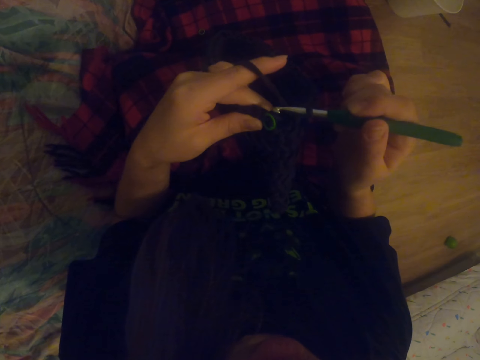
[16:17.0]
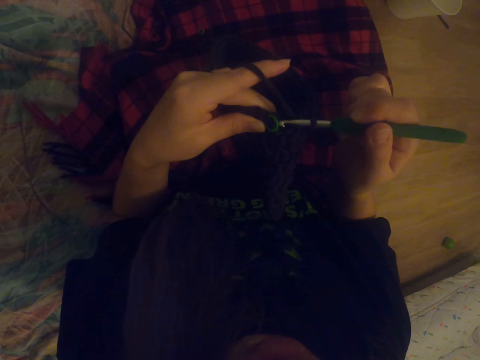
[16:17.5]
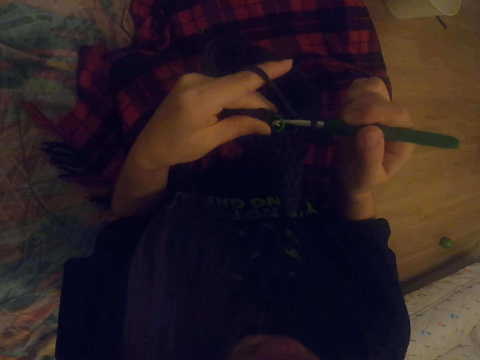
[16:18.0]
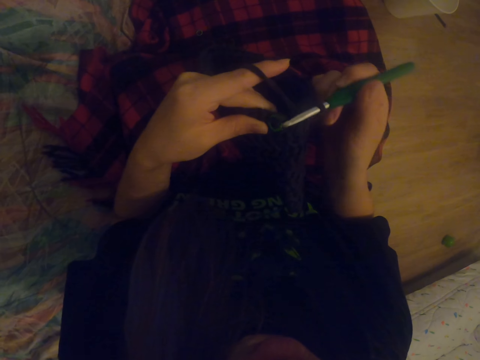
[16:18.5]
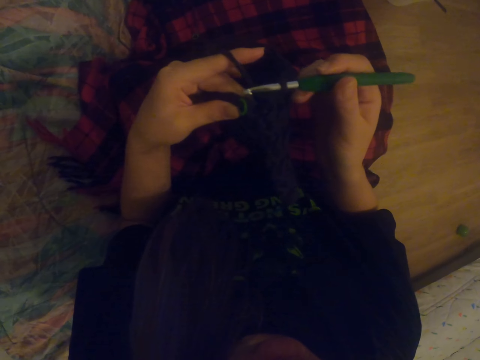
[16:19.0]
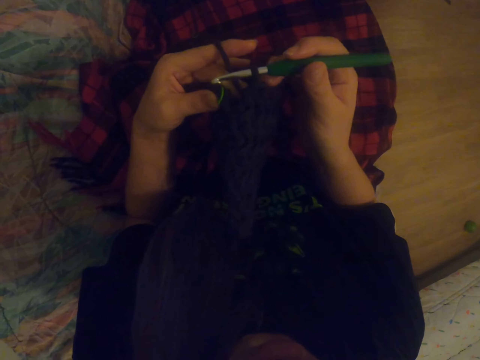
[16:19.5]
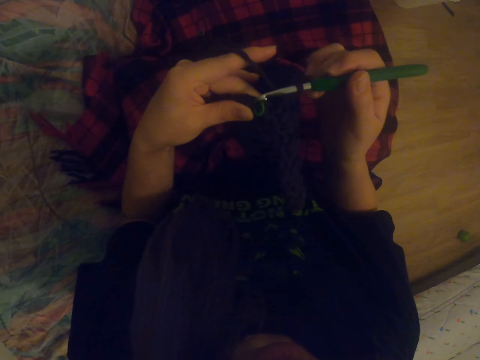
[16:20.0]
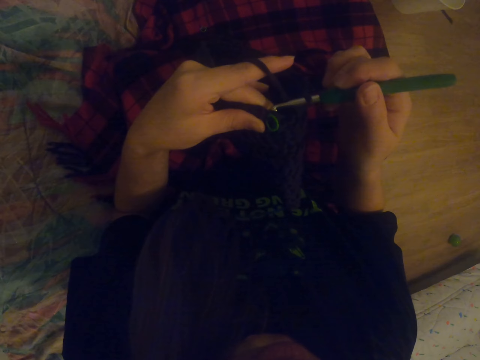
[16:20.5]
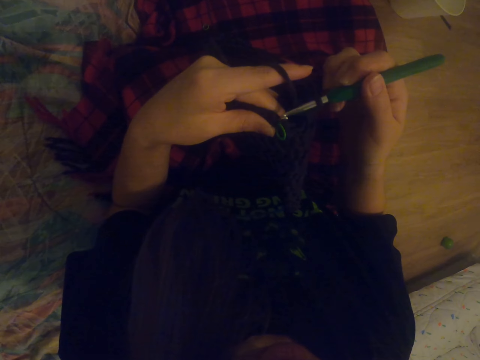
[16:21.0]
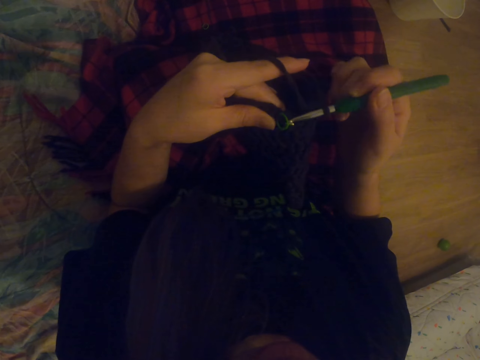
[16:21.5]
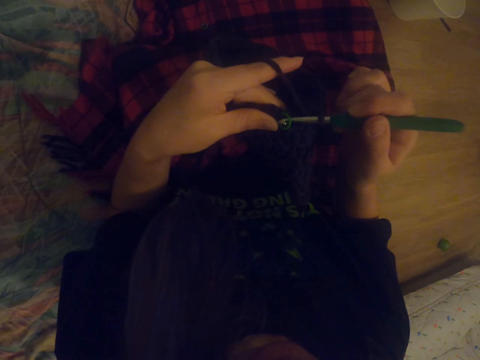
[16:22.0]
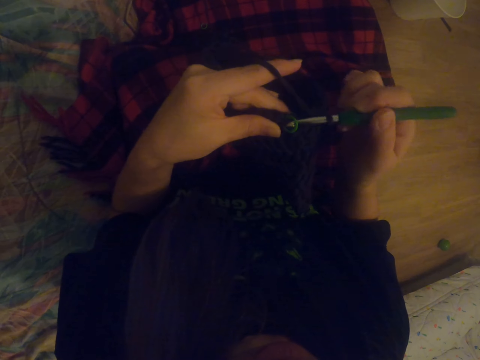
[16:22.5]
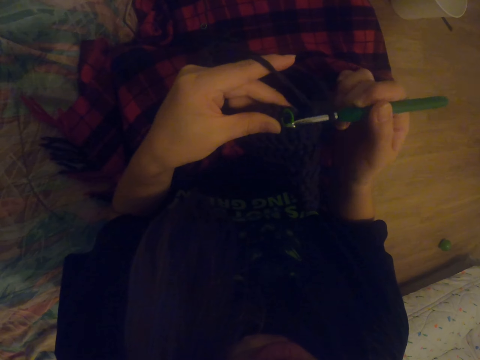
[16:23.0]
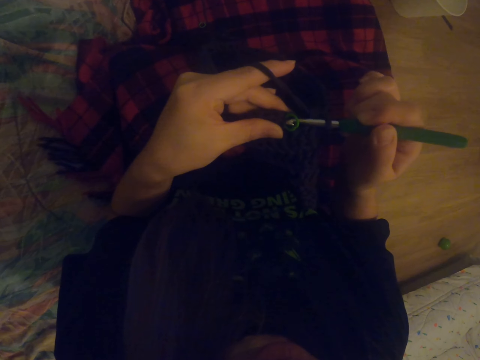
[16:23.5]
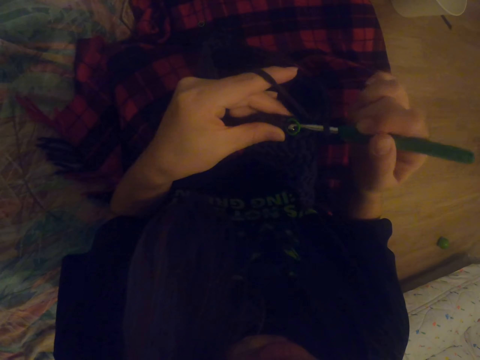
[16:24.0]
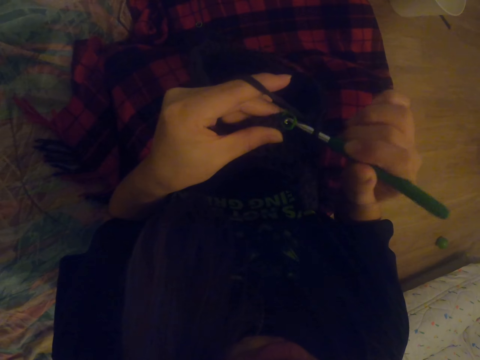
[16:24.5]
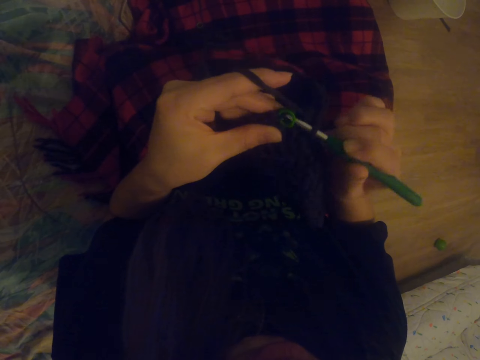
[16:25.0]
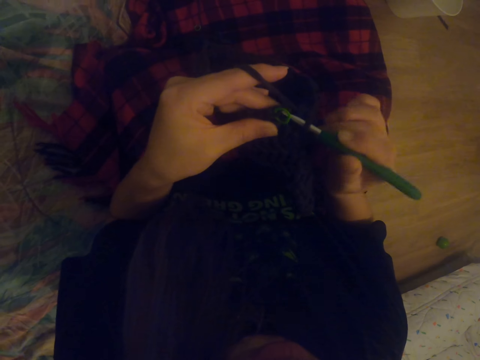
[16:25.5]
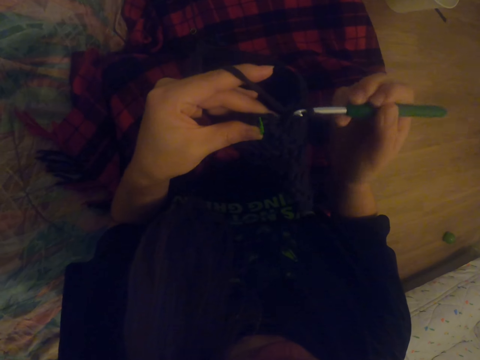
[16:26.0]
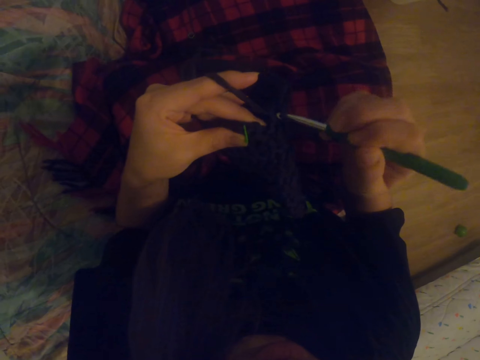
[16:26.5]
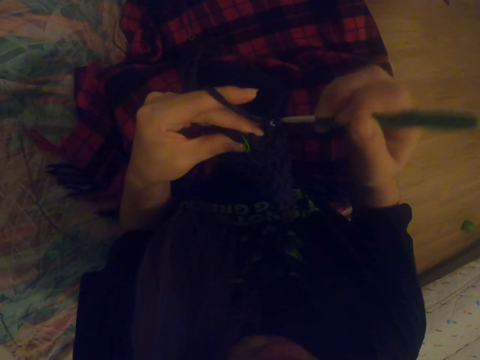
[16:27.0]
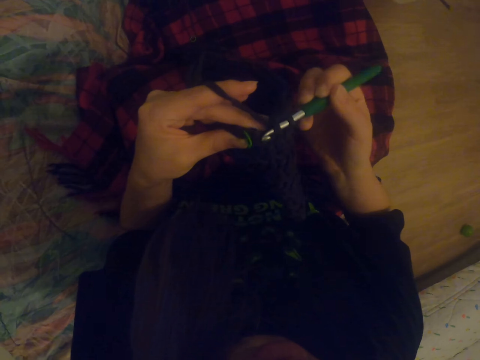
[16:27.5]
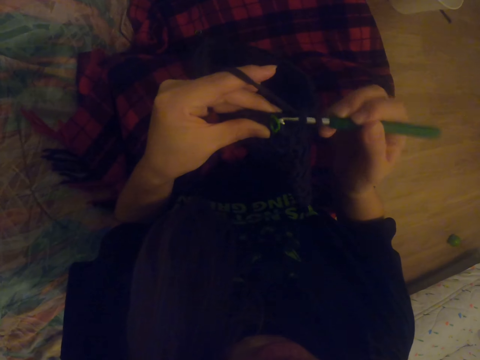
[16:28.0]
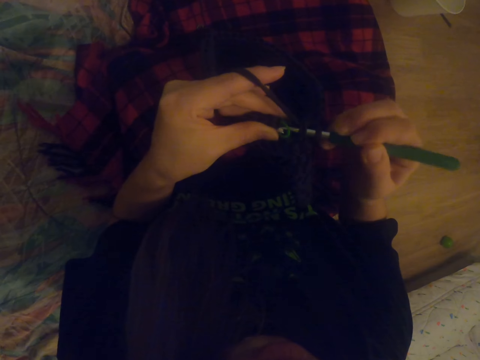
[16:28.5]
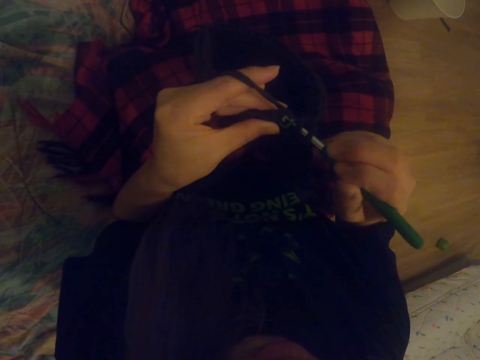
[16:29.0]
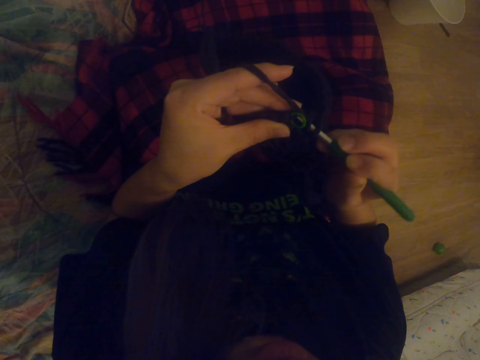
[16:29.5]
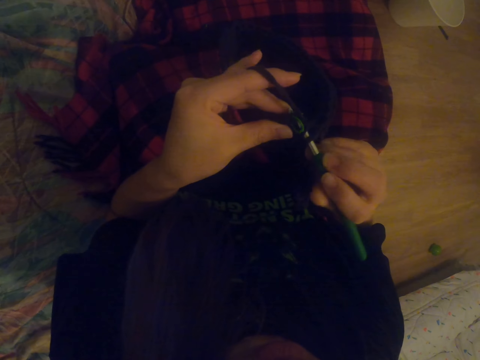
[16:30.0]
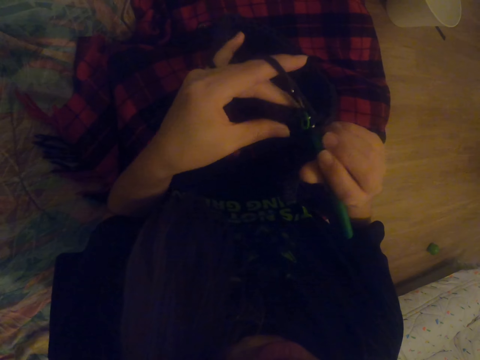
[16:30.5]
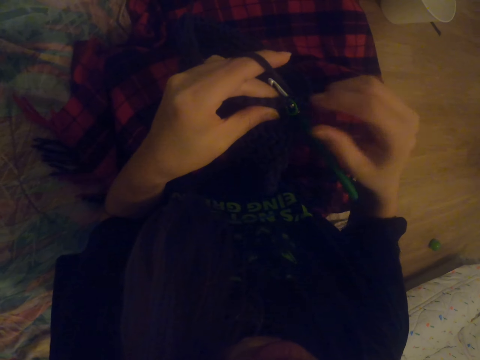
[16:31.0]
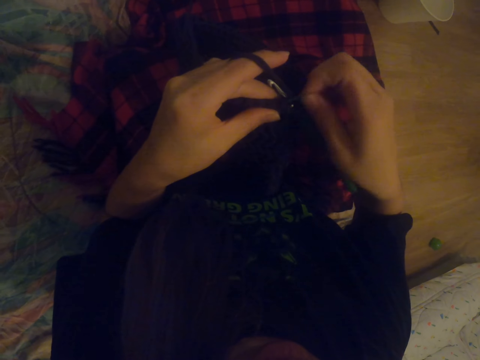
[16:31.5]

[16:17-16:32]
The camera wearer sews the bag. They knit the fabric with a crochet hook.

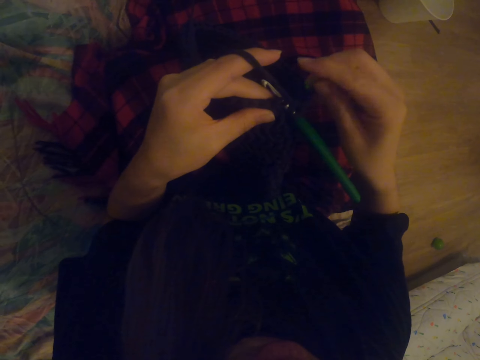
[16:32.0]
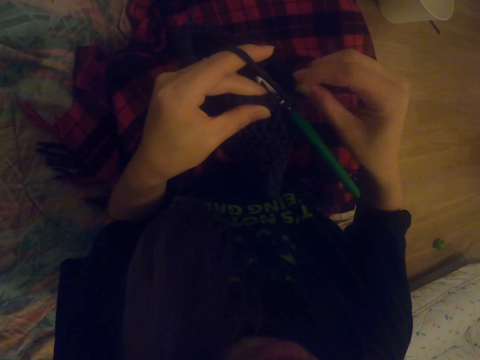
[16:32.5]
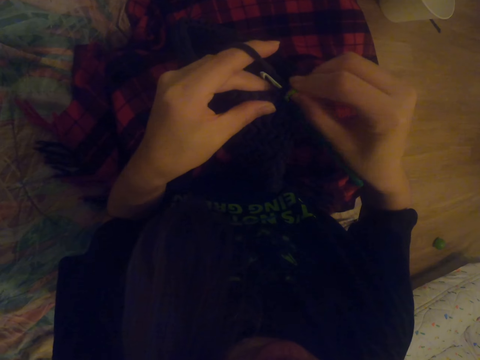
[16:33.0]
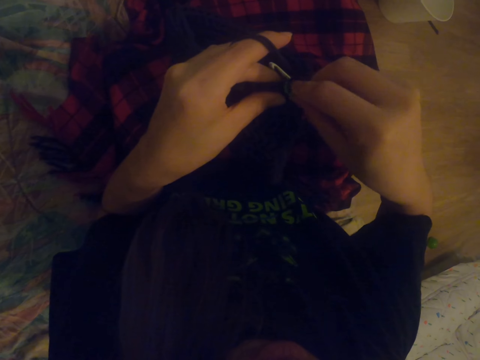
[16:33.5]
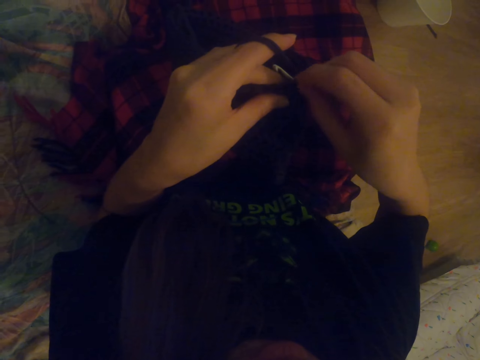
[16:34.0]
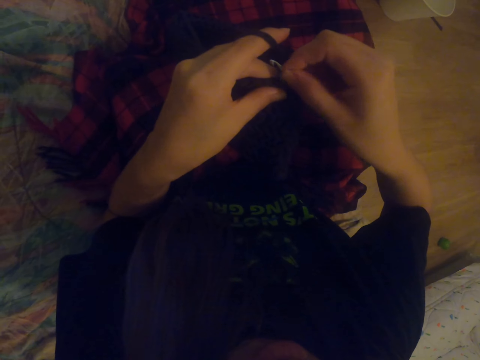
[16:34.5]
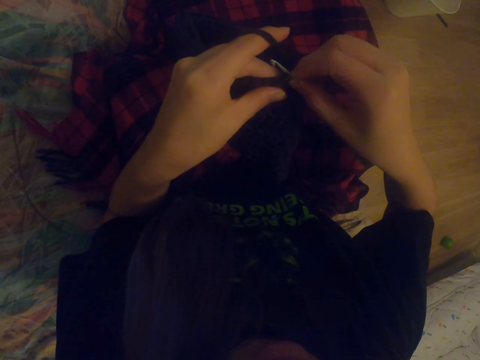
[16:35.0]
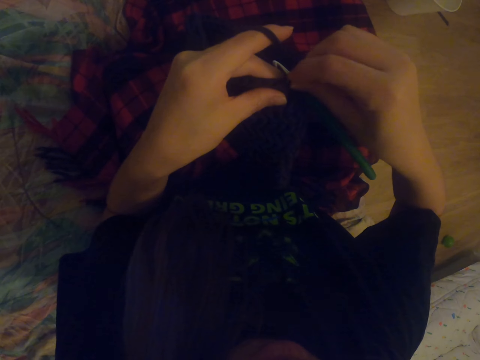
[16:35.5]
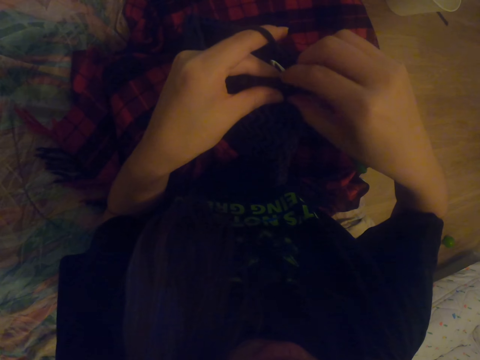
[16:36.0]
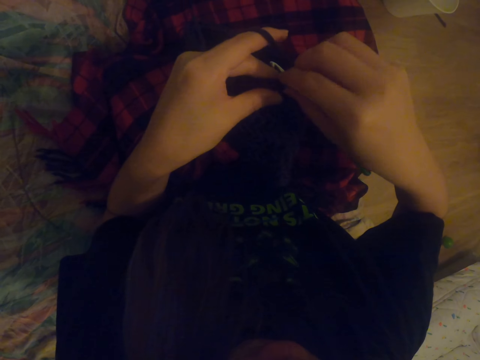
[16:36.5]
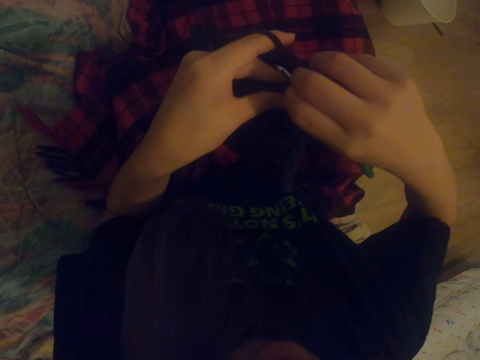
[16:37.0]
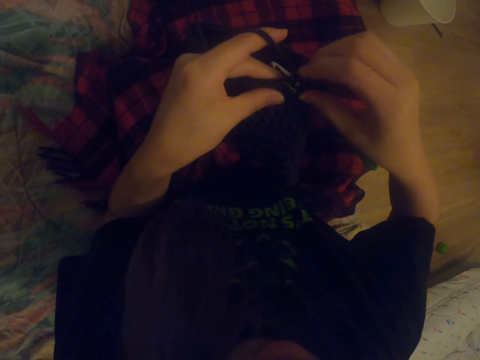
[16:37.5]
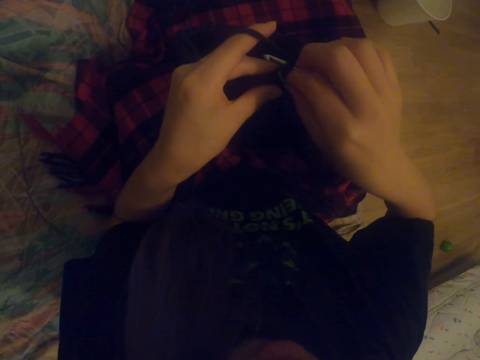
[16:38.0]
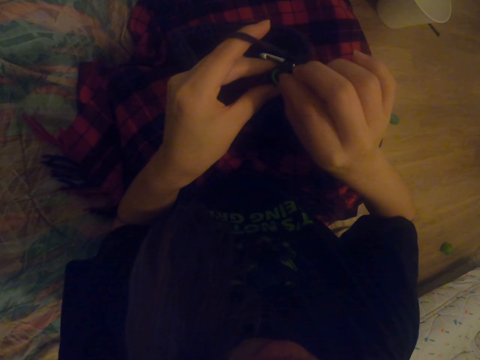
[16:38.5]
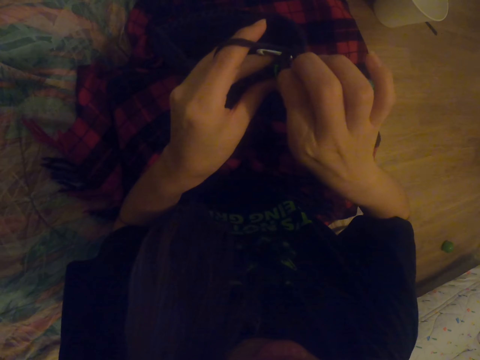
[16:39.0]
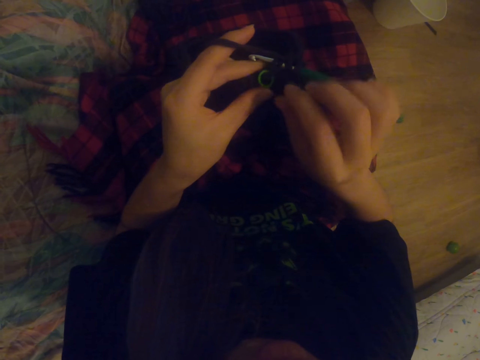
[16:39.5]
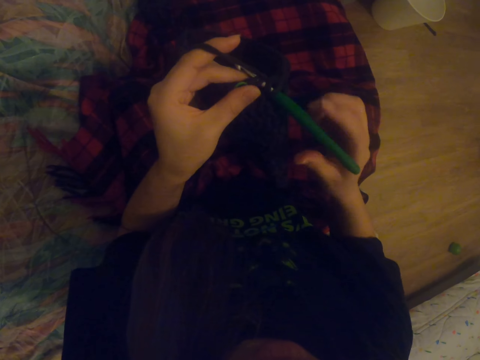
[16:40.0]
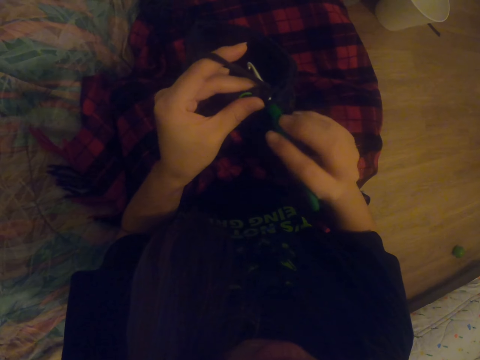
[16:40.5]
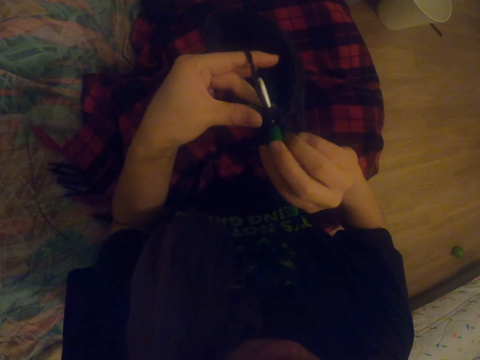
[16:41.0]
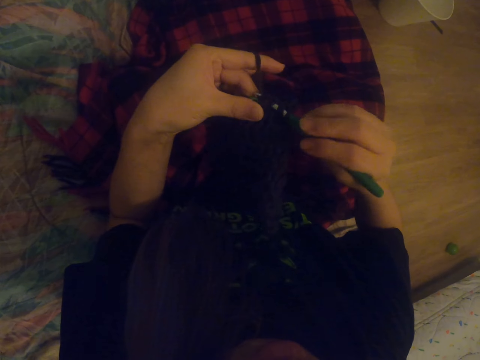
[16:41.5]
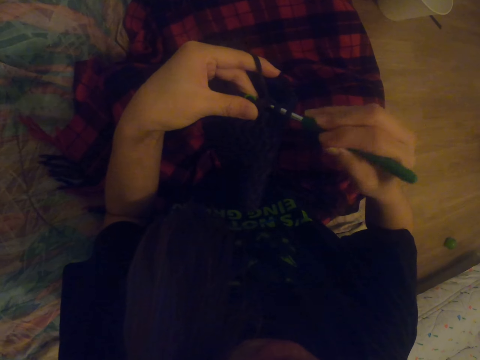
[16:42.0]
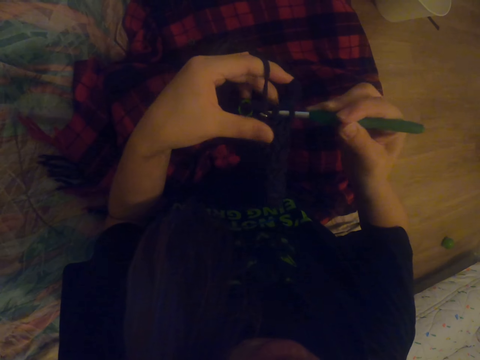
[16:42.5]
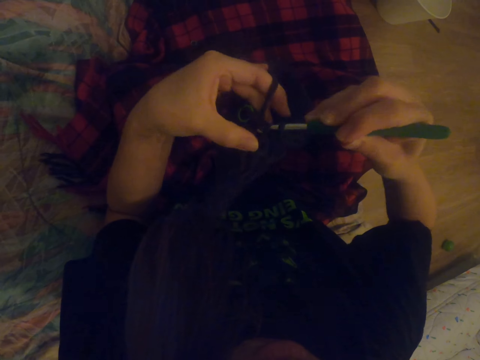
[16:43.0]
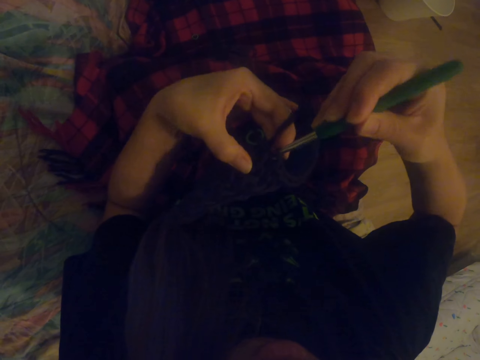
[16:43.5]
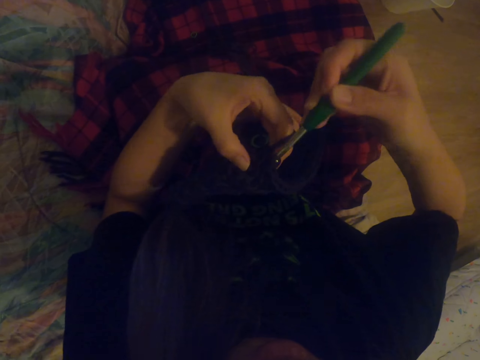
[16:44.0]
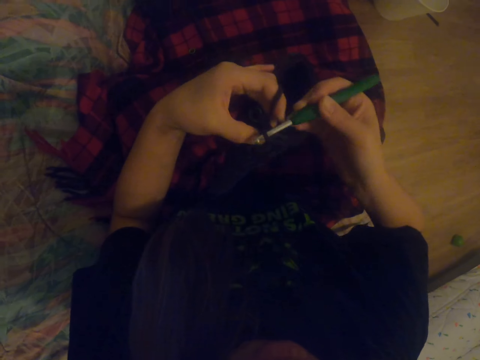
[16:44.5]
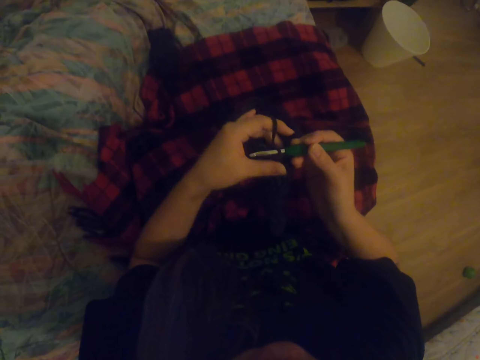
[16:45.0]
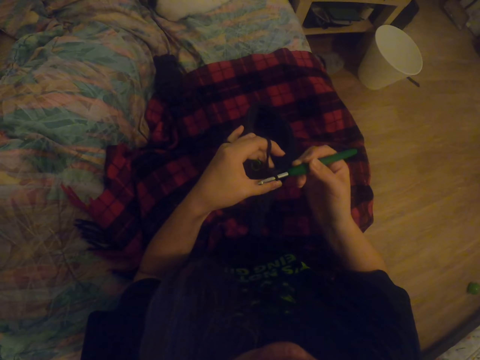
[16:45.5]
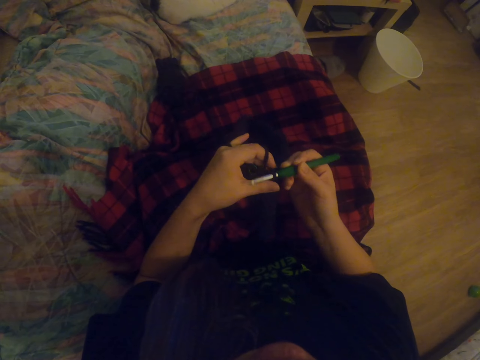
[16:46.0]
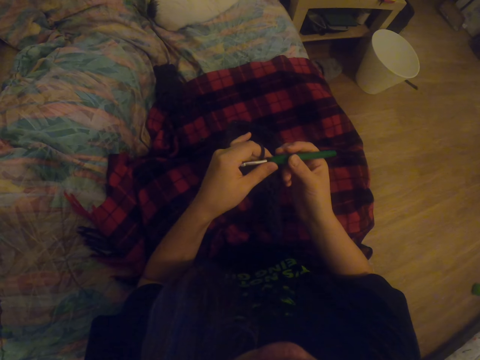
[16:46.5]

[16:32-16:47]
The camera wearer fixes the rubber band on the fabric. They knit the fabric with a crochet hook.
